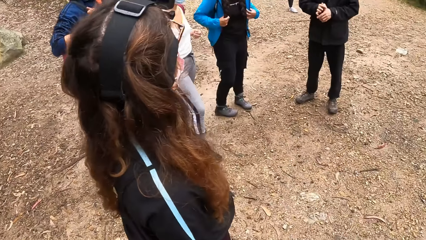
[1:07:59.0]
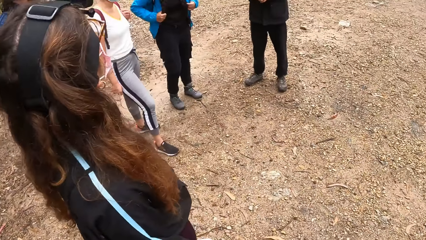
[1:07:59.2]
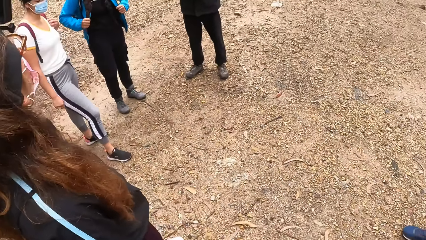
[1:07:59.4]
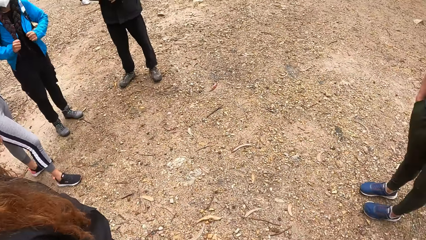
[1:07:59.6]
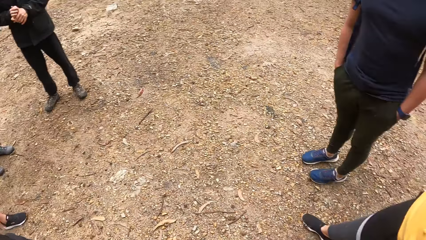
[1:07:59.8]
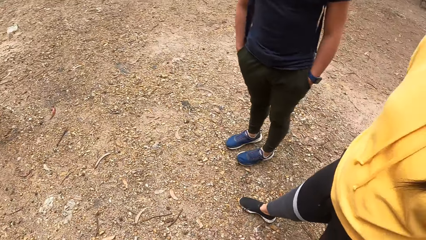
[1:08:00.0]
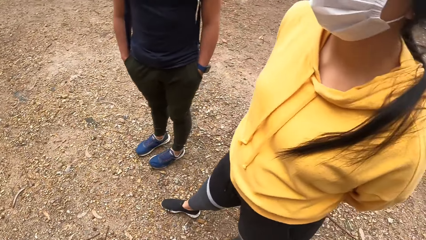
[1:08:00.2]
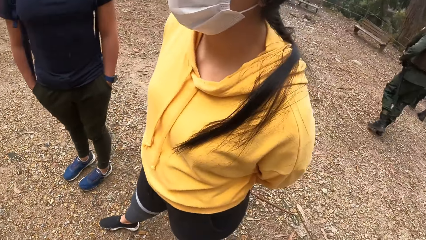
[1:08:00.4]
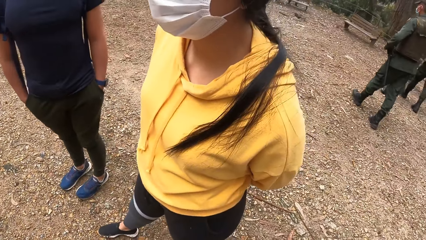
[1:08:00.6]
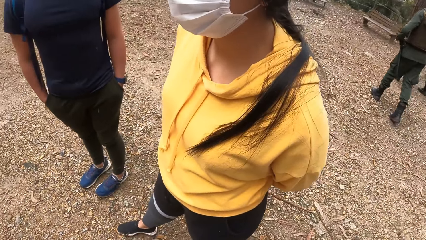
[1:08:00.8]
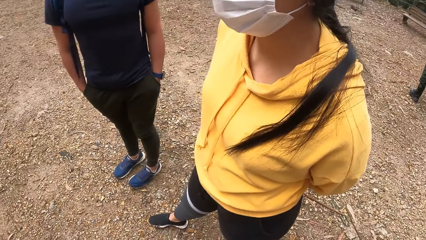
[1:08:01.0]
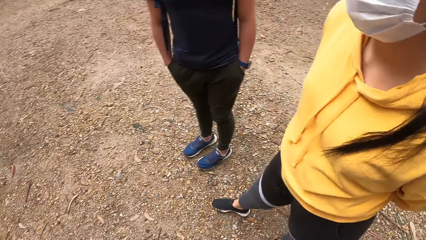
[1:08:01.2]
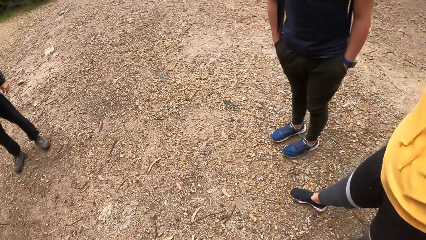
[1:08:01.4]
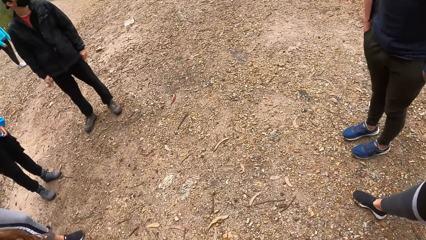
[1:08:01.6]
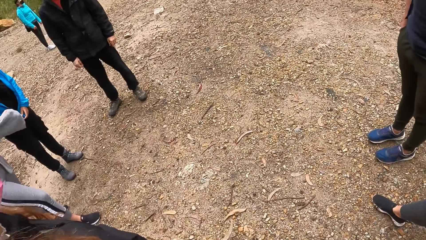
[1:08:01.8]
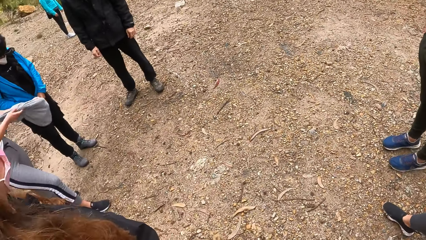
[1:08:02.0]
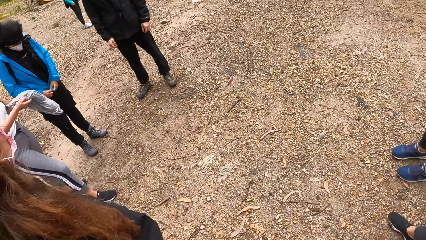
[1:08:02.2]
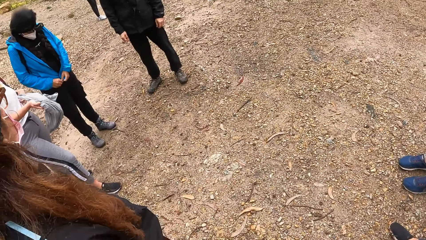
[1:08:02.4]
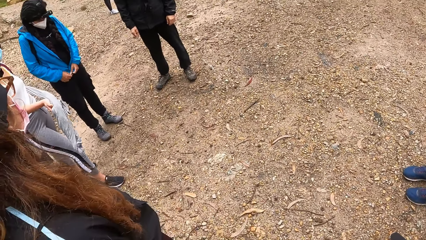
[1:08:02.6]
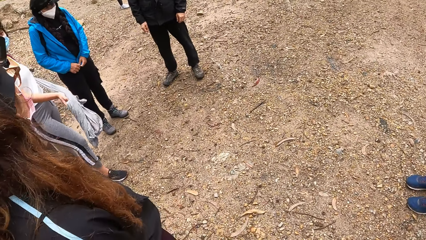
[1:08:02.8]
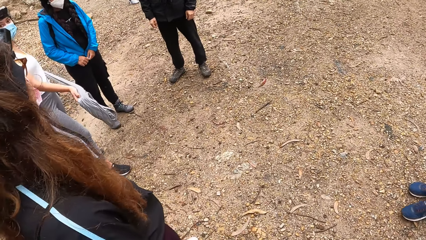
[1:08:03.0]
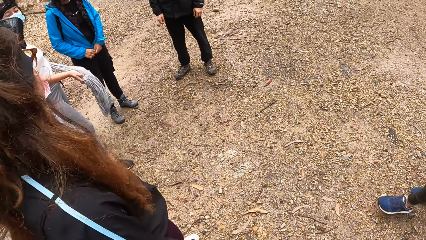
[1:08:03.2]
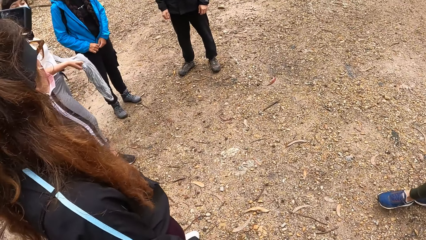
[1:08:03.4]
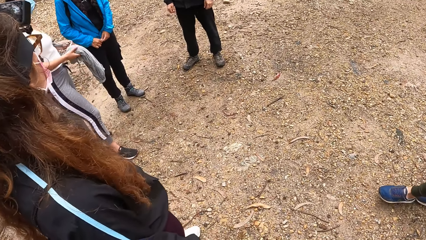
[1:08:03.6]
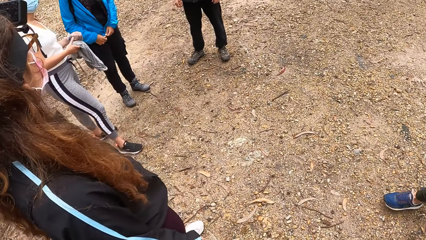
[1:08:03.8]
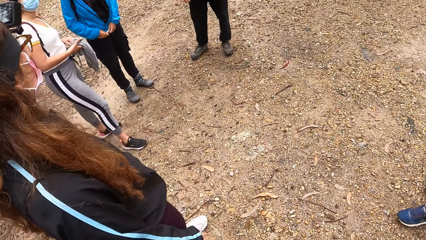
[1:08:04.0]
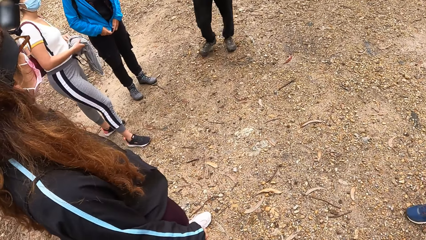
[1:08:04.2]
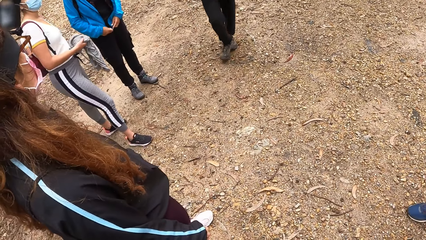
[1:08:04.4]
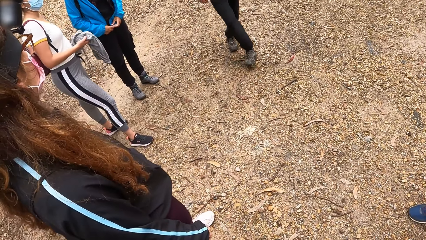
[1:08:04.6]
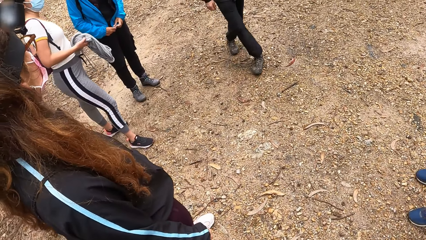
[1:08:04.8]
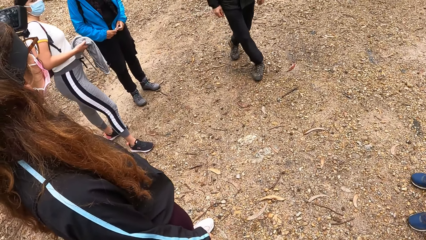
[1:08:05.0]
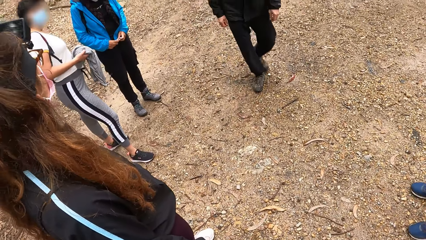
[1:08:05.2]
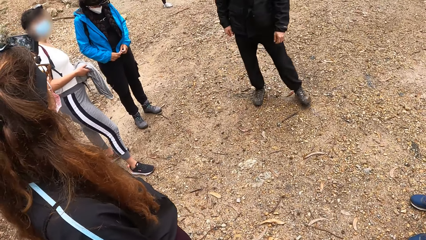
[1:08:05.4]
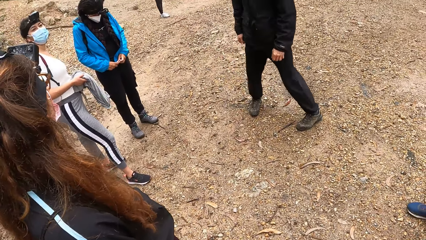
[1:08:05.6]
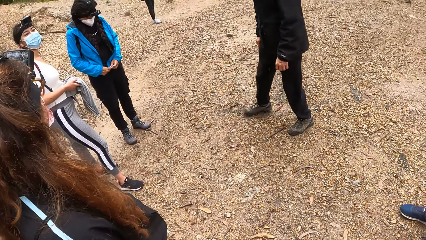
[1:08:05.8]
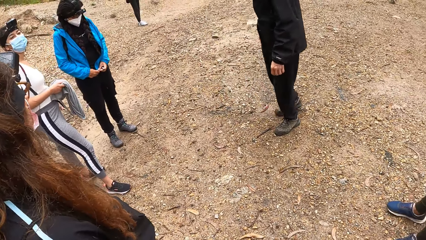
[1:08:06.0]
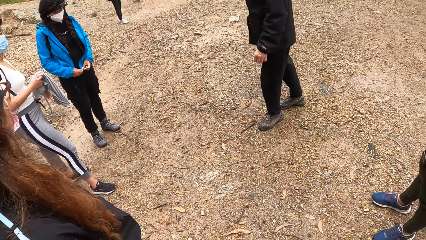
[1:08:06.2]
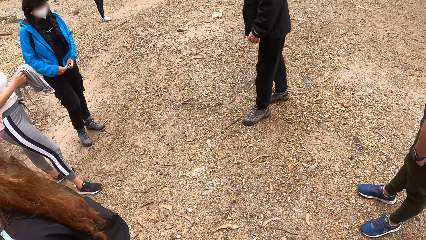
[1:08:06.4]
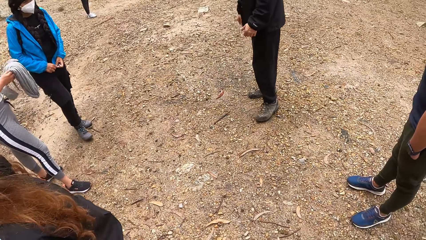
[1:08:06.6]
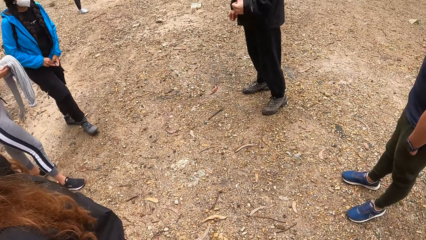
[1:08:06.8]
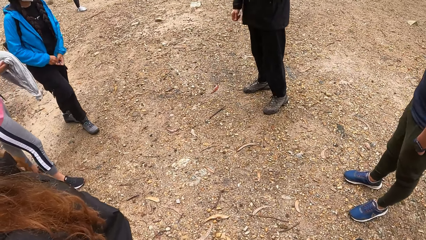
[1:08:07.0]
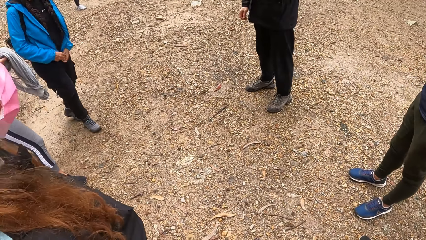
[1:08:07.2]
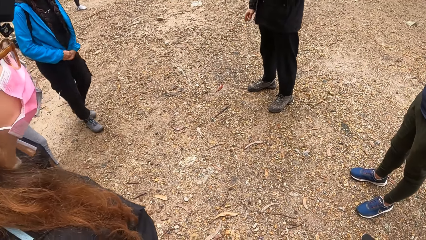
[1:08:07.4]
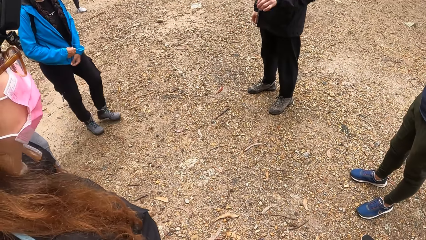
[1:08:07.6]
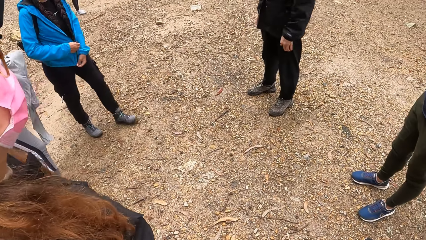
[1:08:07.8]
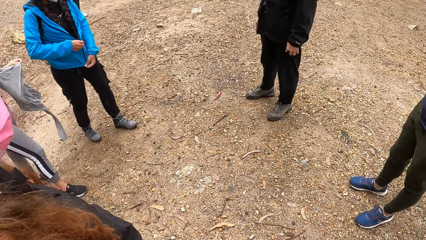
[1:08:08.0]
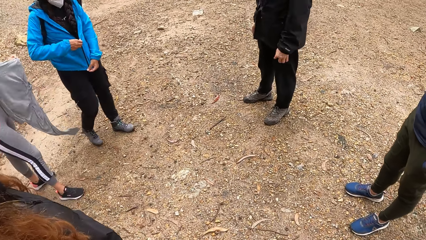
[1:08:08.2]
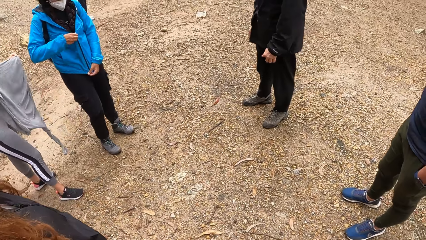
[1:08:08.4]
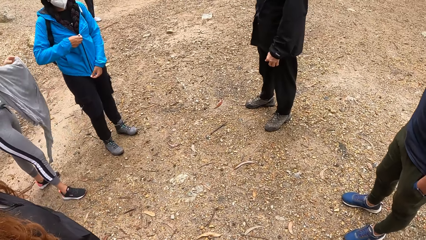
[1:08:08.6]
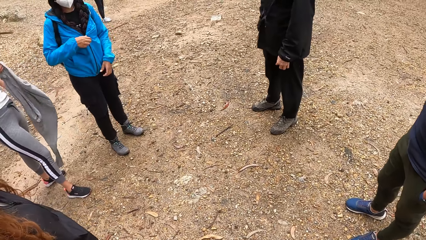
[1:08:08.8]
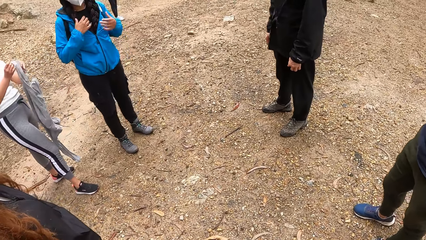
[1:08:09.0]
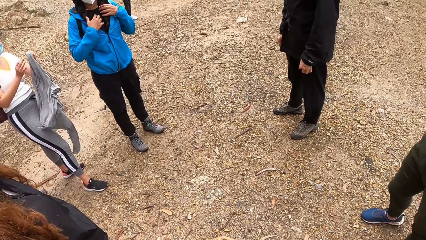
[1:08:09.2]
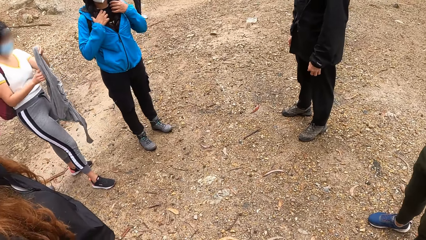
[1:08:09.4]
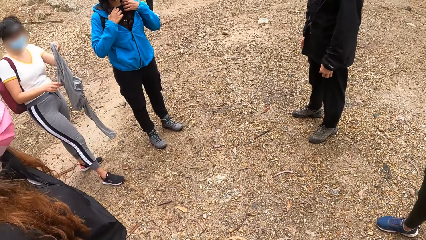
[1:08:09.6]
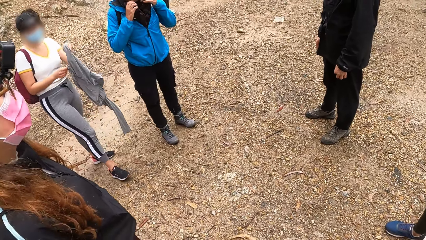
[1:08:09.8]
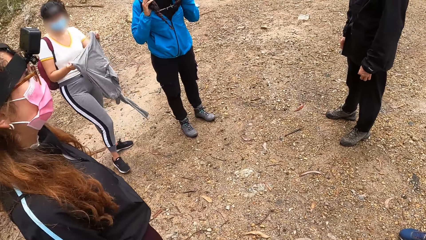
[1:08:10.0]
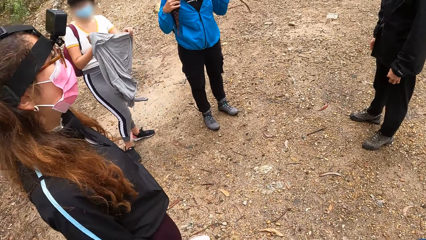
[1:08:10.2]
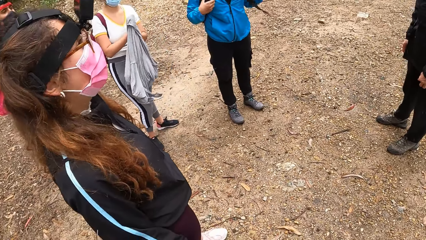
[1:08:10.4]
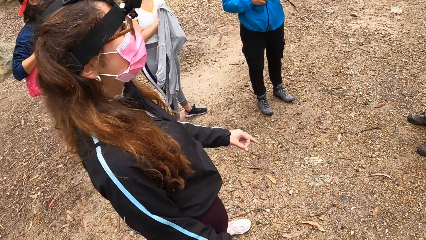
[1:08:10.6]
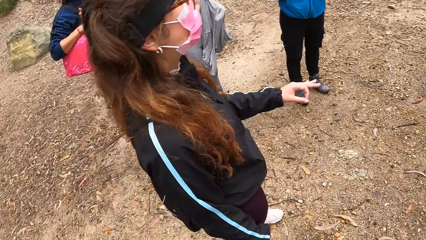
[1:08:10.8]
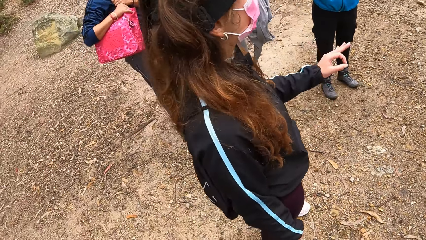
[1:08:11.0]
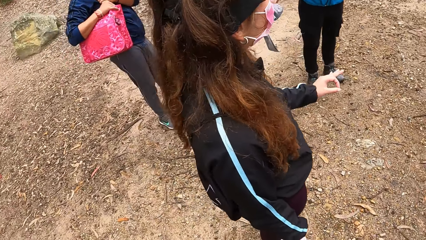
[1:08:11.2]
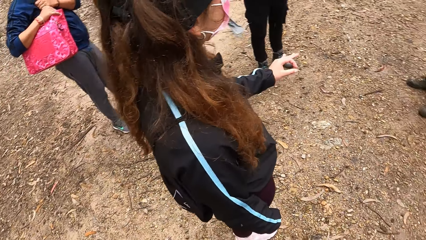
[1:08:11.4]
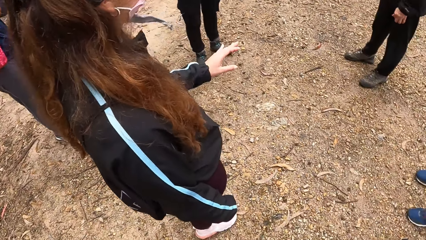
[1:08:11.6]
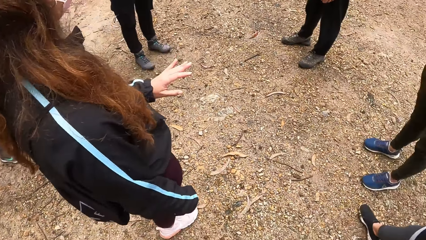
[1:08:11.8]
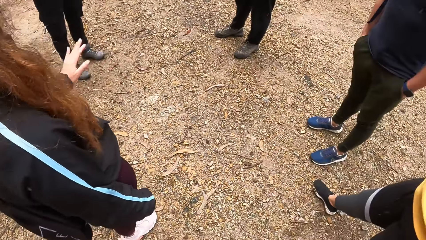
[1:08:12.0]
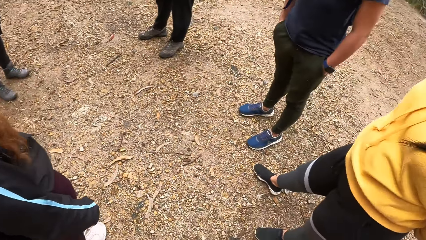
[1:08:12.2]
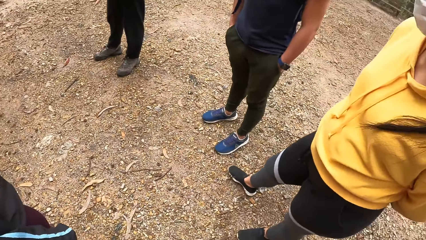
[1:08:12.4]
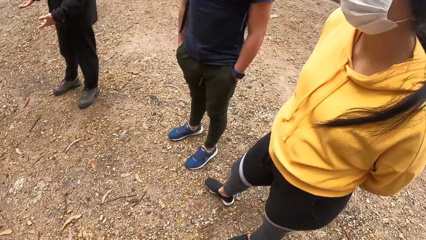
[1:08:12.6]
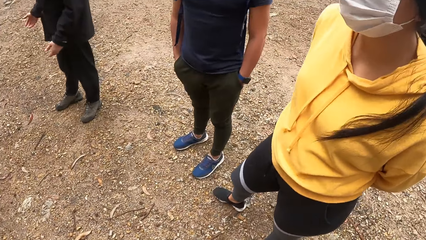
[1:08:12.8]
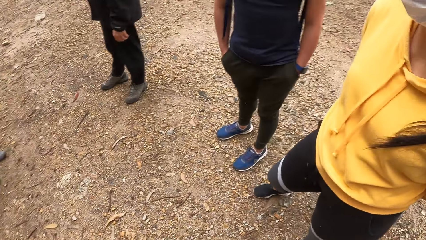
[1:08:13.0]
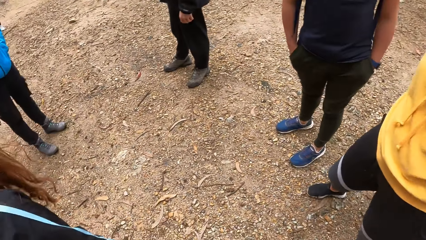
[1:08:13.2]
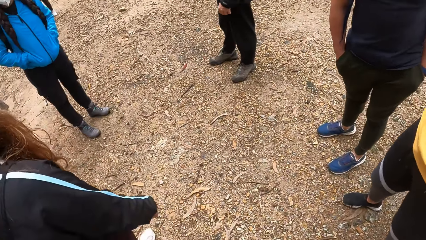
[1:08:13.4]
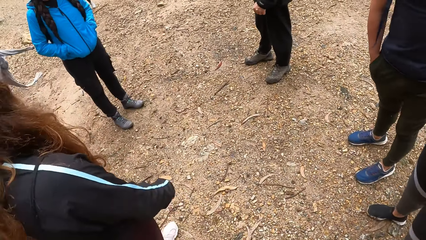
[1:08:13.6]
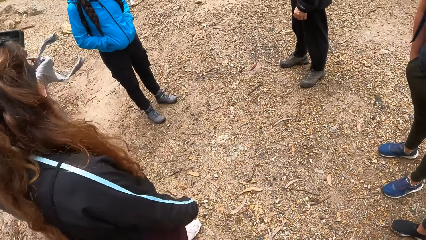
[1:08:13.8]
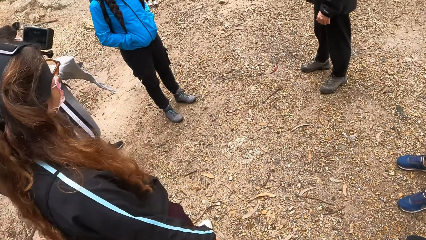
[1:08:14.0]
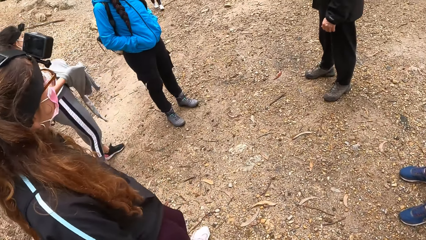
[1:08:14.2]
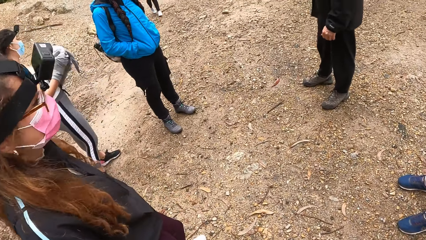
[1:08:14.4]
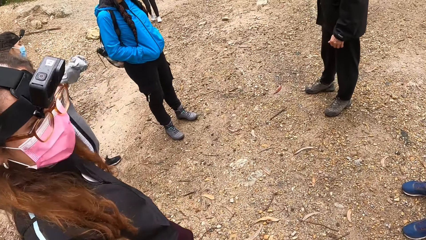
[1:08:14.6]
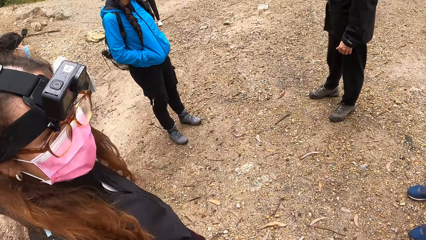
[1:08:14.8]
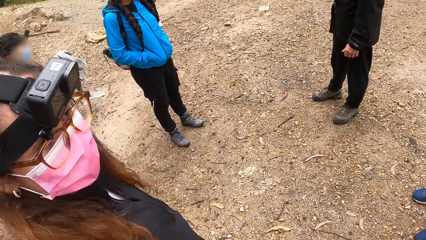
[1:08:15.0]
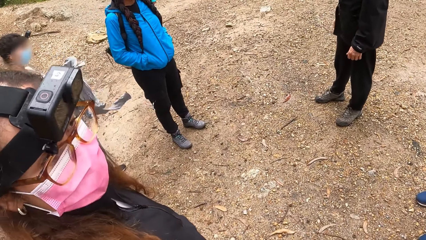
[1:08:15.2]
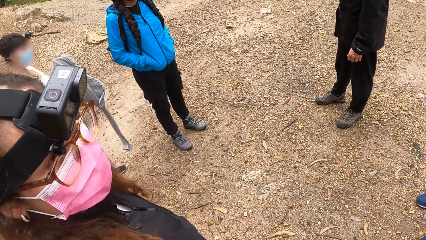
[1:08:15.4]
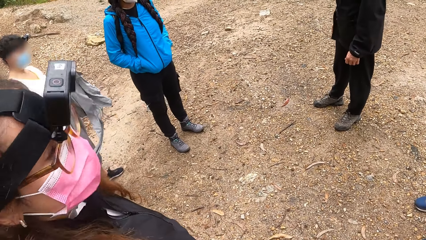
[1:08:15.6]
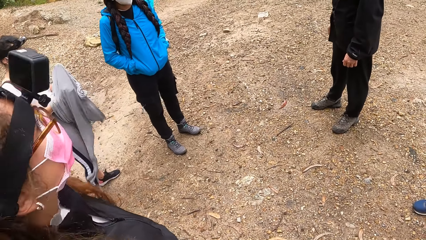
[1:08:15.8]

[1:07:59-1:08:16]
The woman pulls her hoodie from her backpack with both hands. Another woman zips up her hoodie with both hands. The first woman adjusts her hoodie with both hands.
